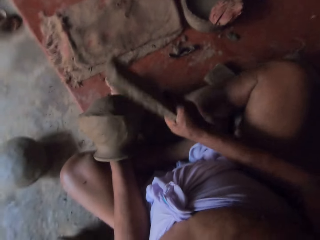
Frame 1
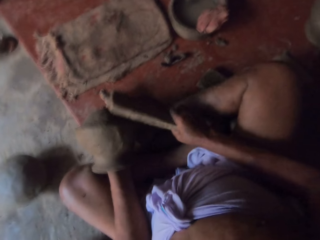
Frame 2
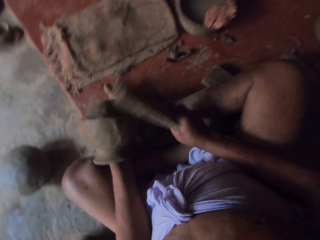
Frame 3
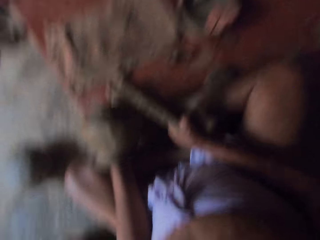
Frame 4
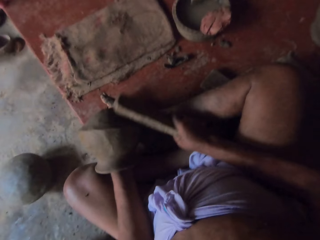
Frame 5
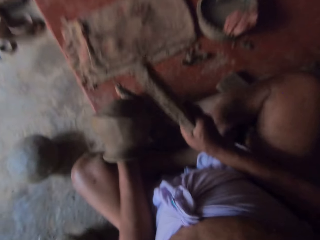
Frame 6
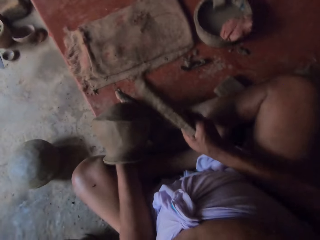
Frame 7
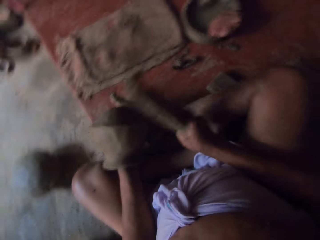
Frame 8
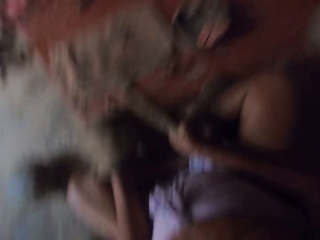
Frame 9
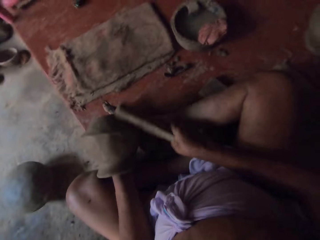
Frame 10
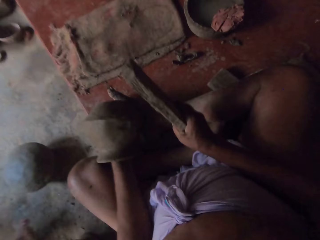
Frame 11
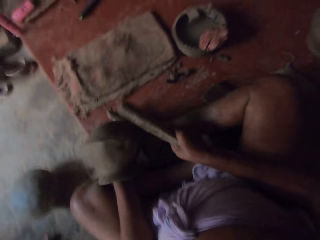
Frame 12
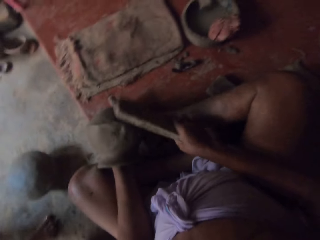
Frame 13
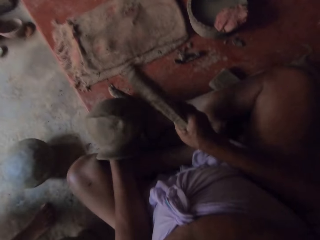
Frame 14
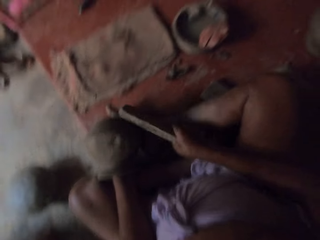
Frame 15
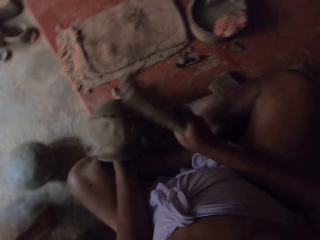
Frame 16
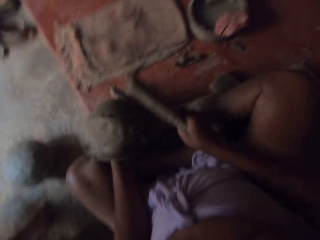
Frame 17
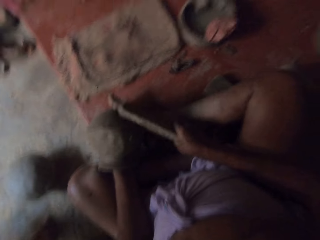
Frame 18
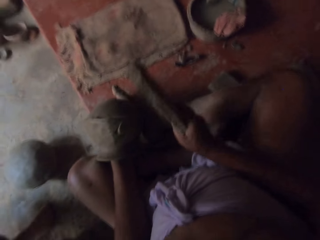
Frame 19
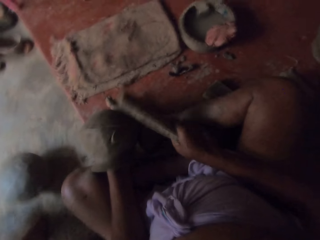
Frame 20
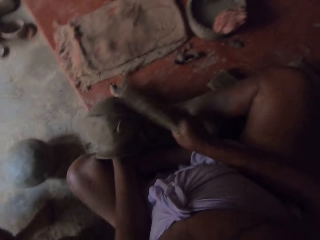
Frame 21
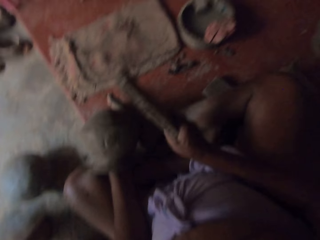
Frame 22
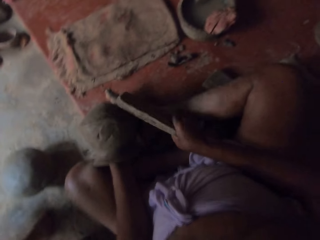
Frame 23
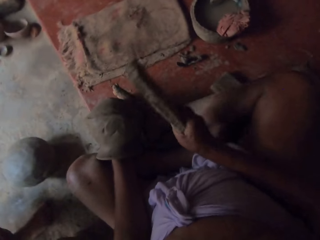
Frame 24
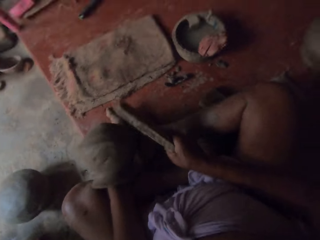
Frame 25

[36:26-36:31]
The camera wearer hits around the pot with a piece of wood or metal.
